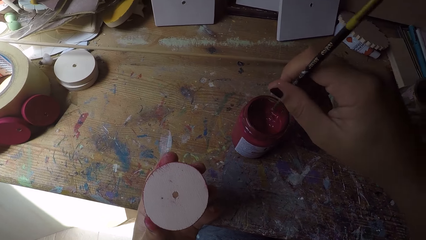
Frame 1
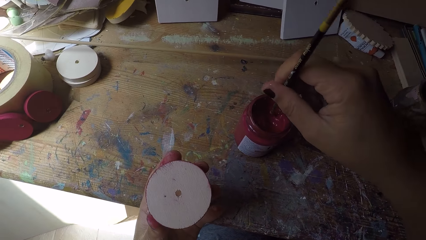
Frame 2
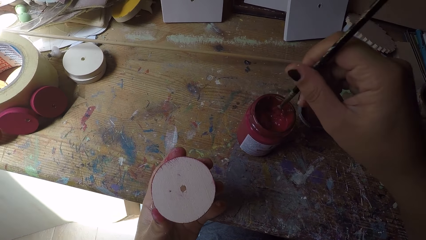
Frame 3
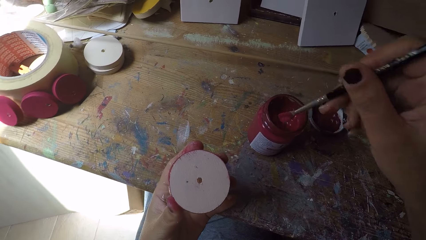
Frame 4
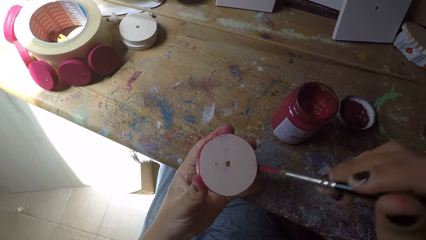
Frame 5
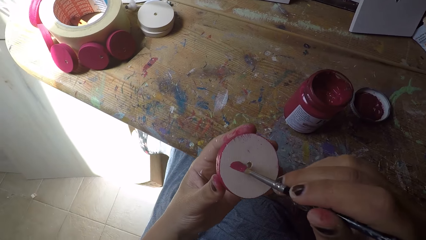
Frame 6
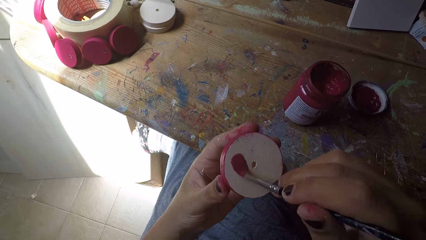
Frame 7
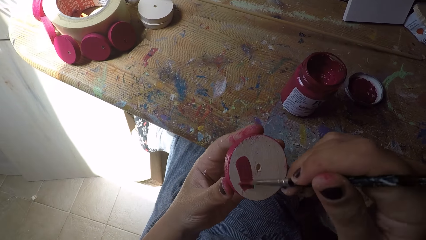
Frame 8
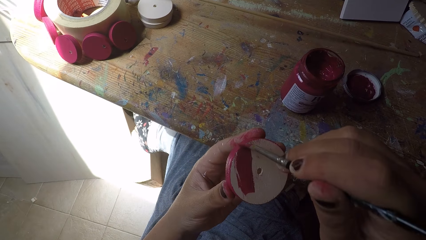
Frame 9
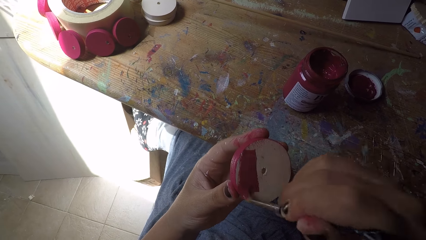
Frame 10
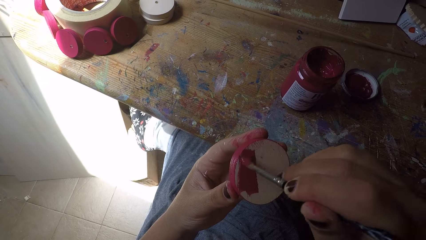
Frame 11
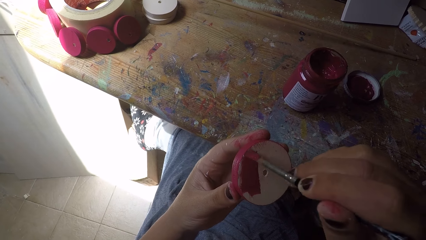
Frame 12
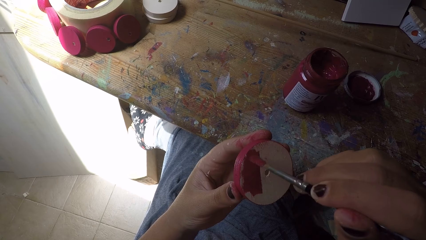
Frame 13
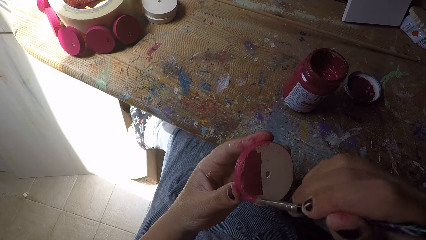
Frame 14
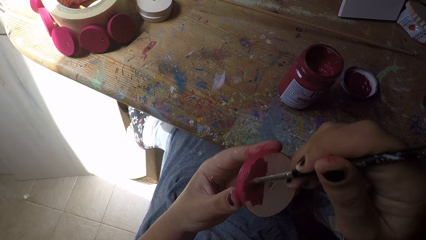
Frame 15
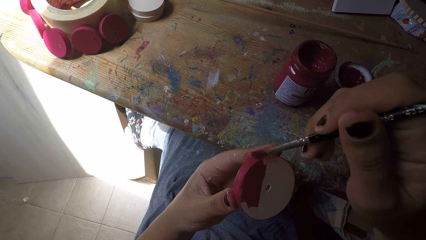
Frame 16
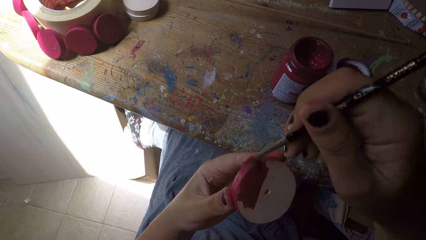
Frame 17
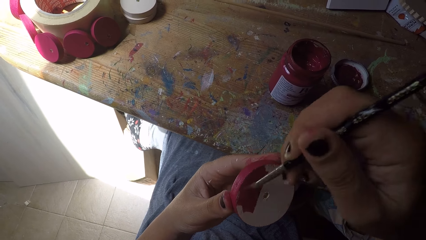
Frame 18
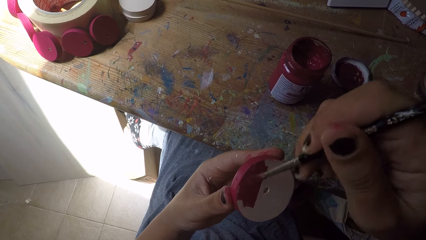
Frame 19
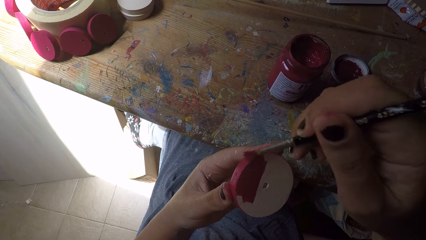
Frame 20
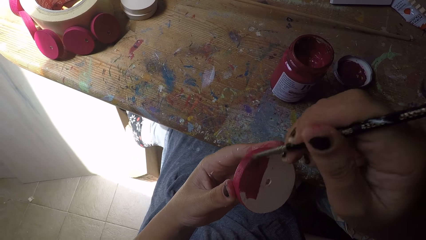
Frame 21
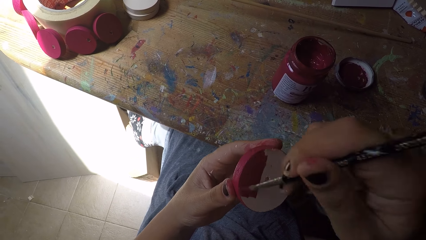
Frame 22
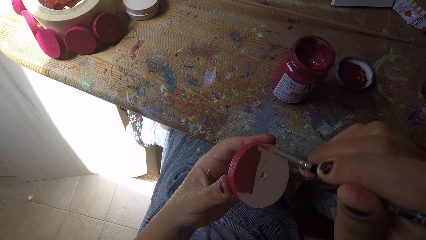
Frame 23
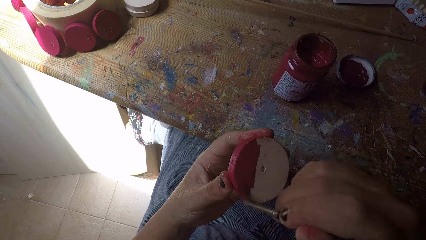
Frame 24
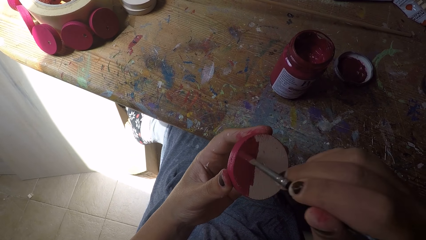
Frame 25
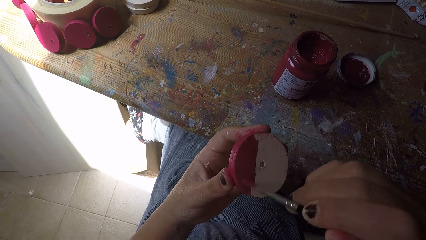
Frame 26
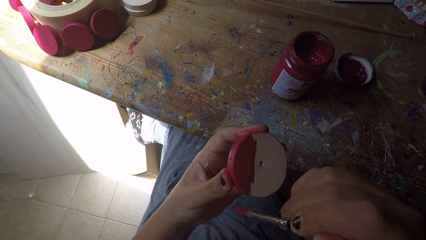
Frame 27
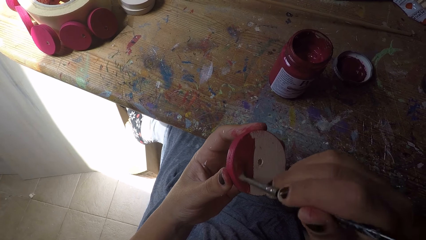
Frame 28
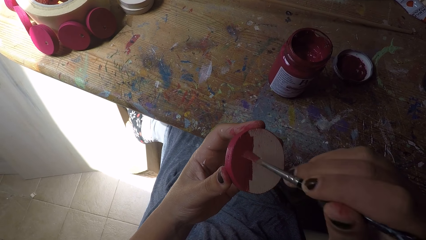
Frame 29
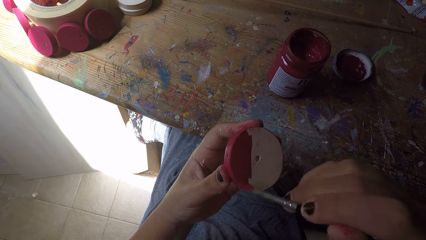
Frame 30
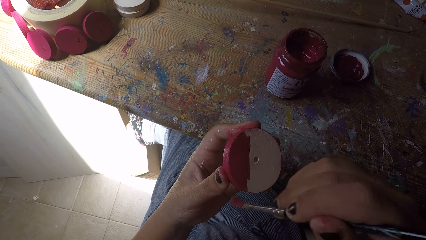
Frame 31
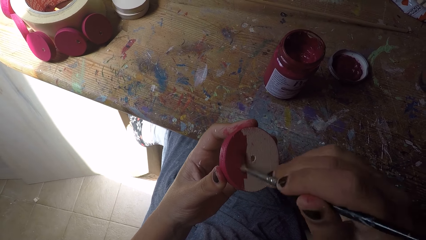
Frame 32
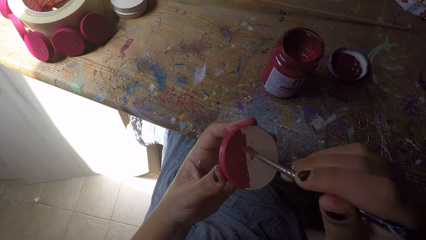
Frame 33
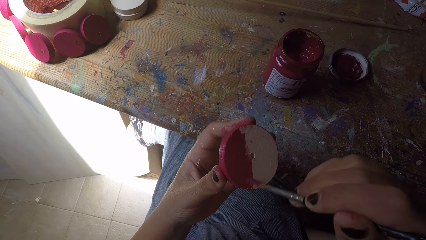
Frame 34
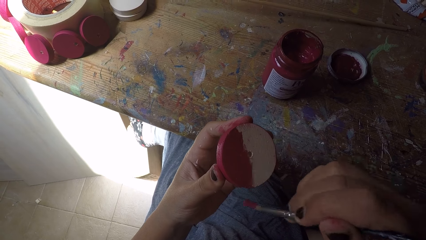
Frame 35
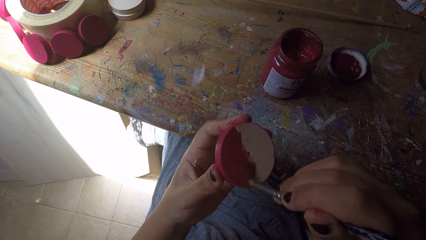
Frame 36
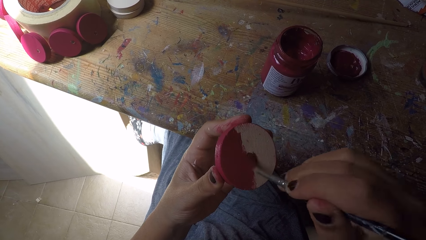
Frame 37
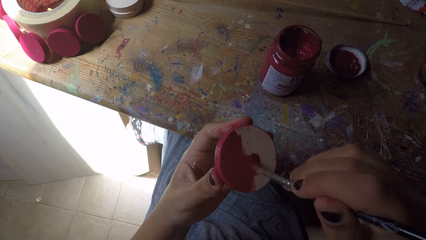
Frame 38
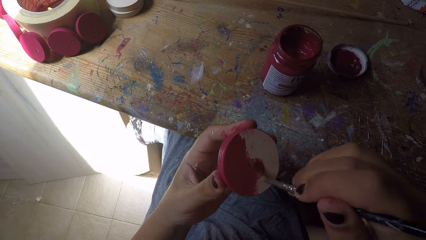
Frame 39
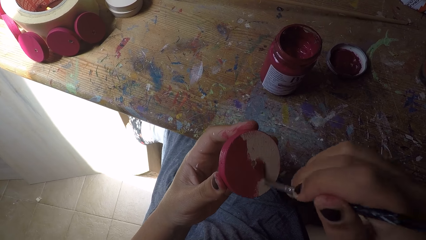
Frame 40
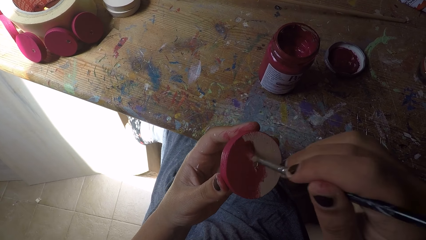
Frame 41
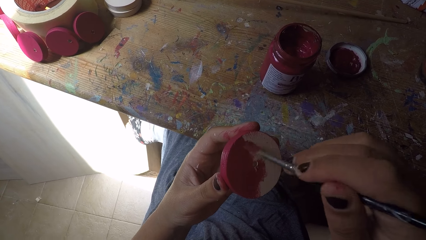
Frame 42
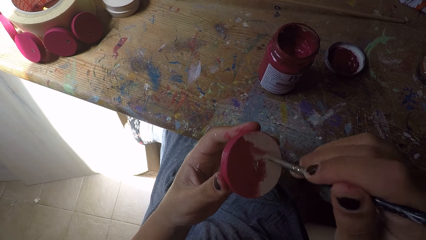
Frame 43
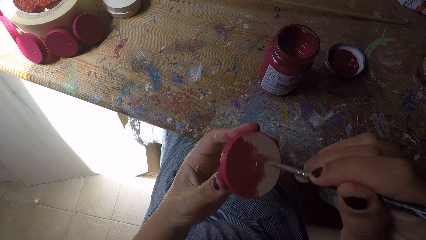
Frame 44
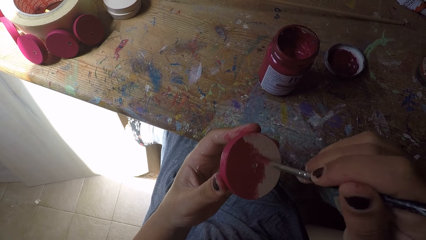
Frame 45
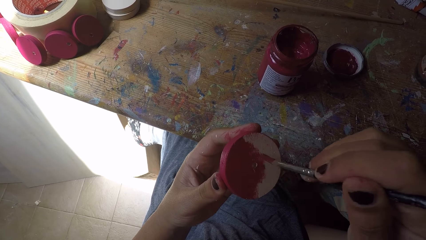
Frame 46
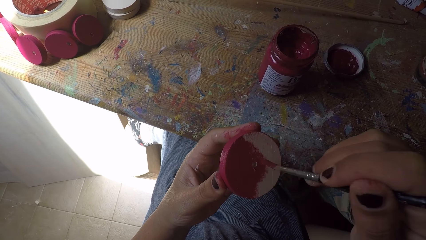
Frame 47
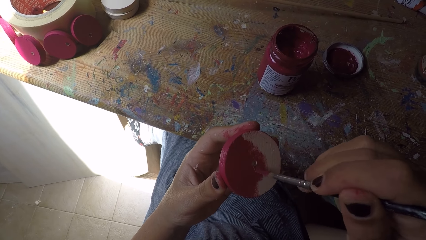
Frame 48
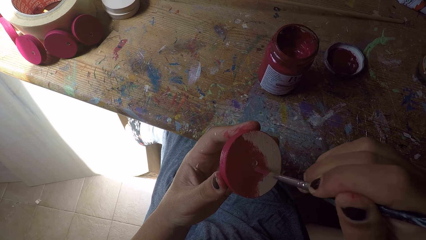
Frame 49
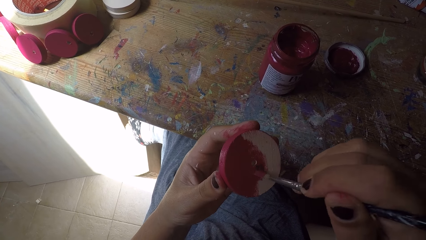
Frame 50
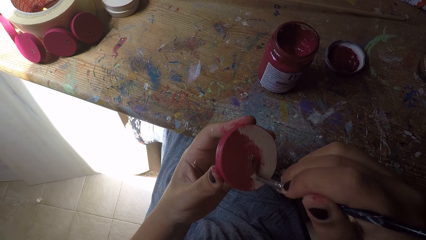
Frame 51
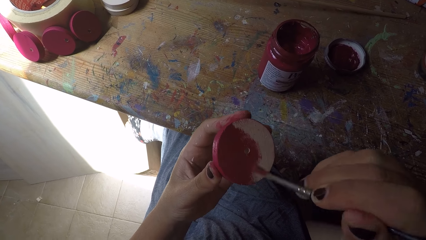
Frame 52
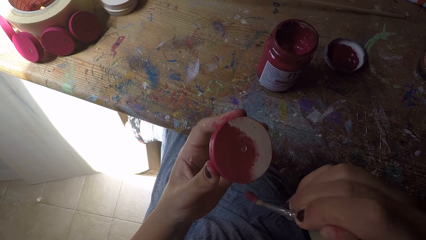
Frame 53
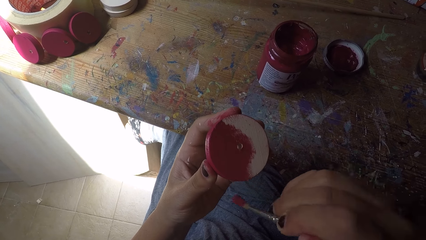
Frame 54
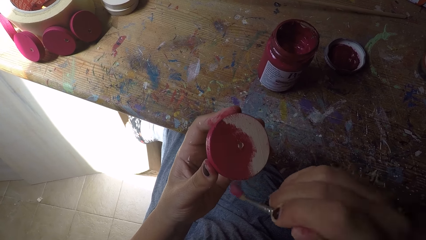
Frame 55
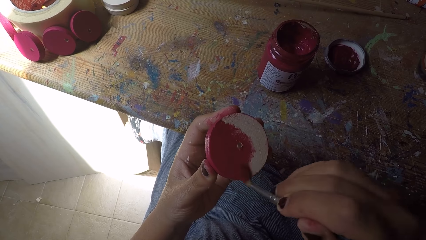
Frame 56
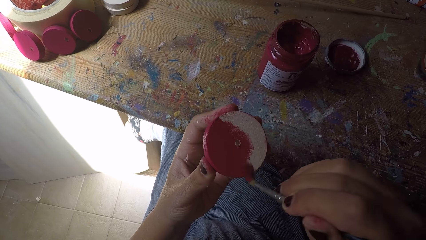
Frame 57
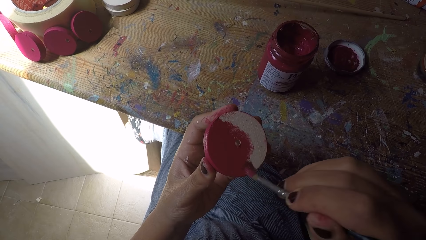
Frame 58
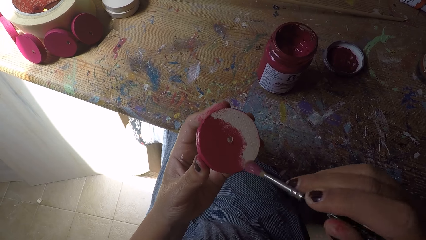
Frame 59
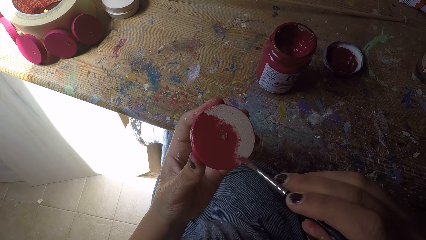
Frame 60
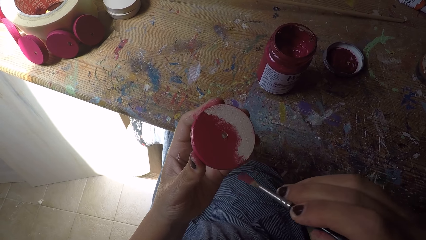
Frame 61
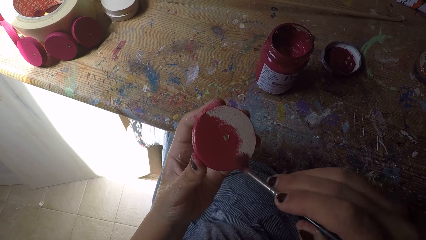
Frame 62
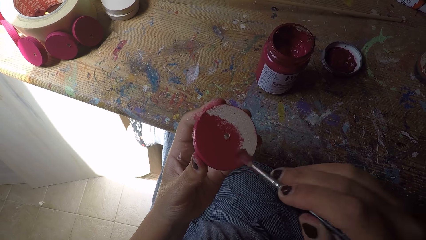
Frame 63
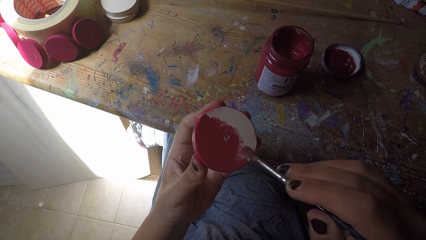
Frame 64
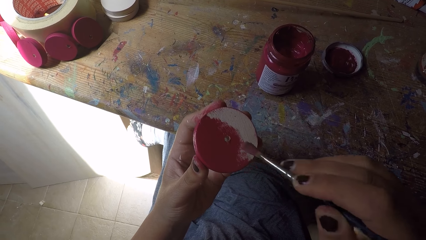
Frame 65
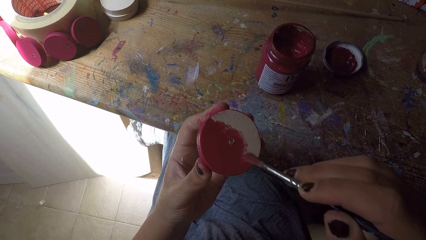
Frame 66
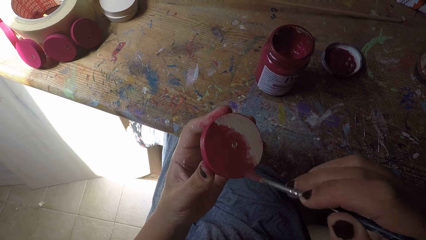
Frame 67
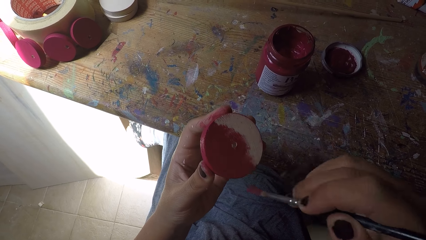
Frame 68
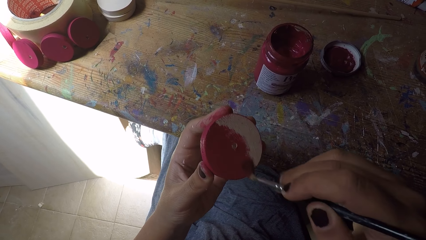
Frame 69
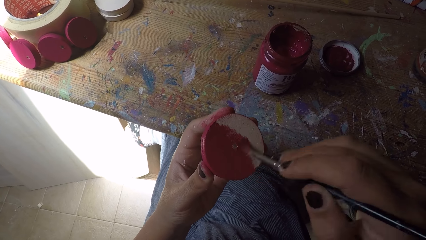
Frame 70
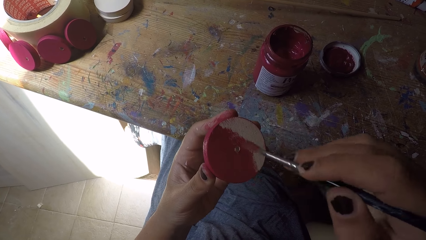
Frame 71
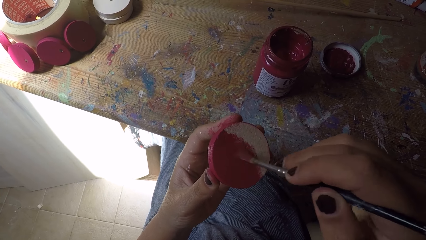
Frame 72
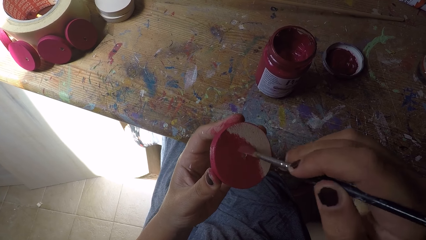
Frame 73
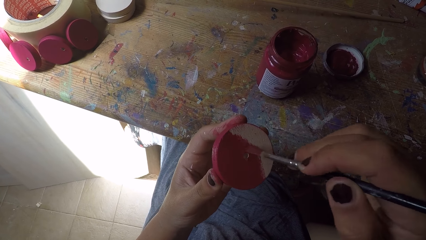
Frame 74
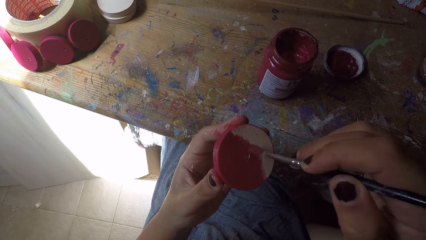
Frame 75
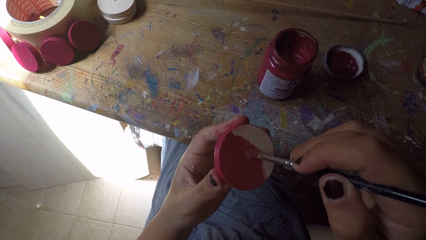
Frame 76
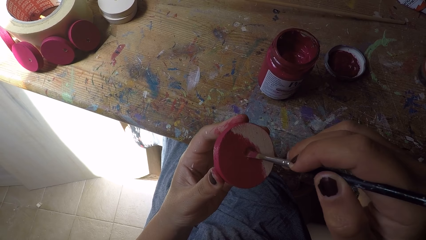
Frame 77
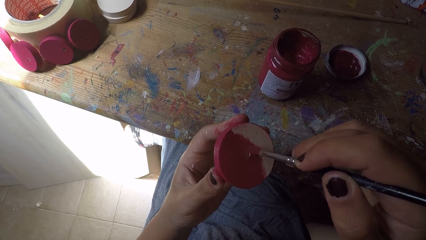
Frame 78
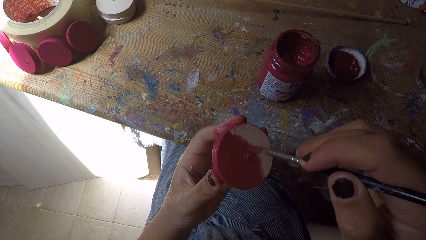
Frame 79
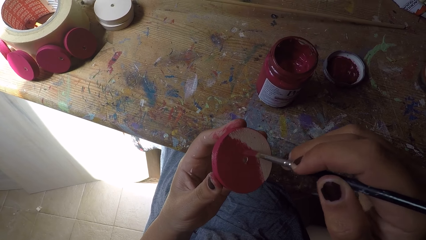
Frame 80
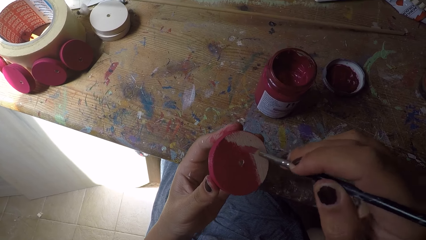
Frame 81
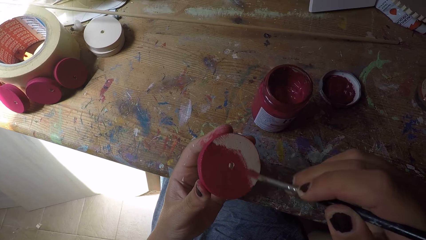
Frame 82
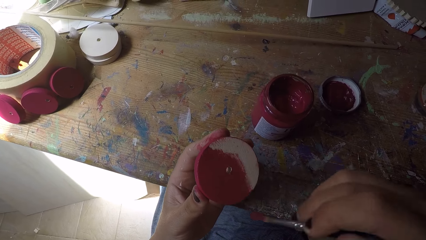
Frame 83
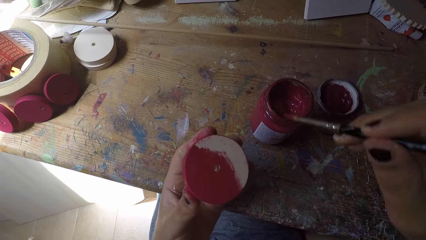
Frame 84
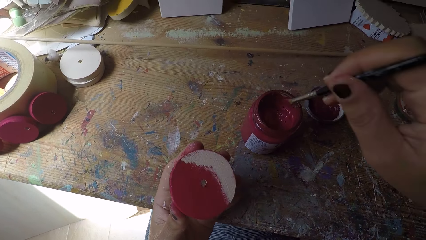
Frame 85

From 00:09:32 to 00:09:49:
The camera wearer adds paint to the paint brush. She paints the wood ornament with the paint brush in her right hand.
